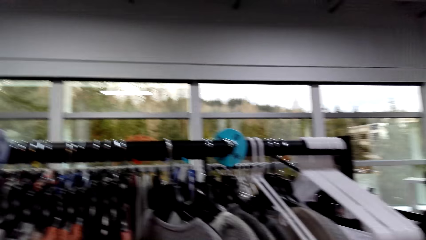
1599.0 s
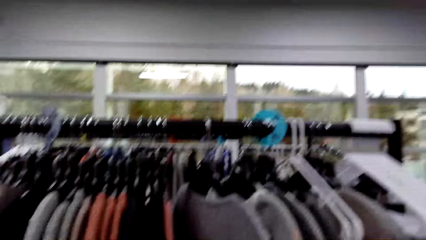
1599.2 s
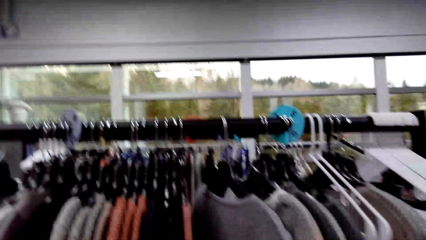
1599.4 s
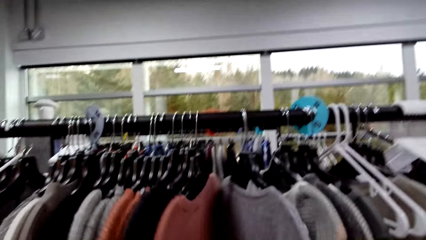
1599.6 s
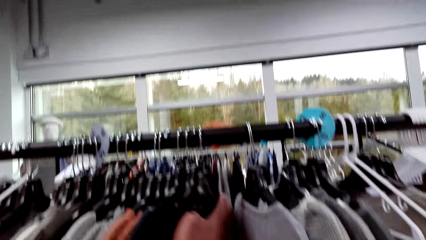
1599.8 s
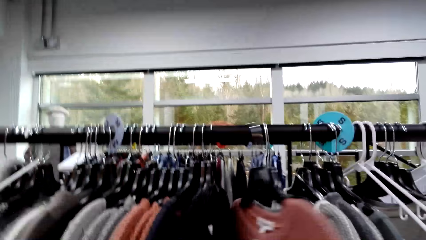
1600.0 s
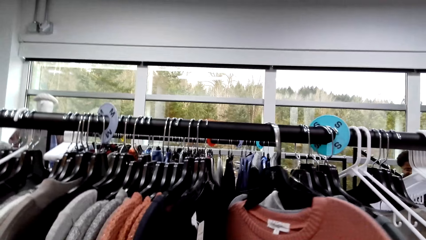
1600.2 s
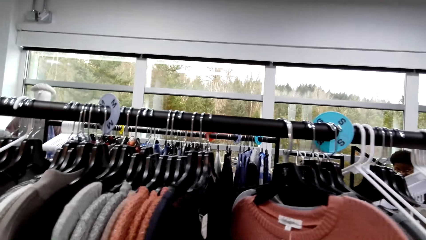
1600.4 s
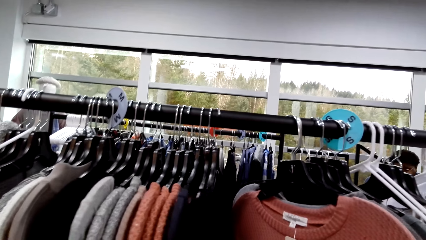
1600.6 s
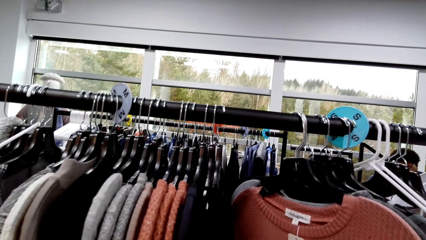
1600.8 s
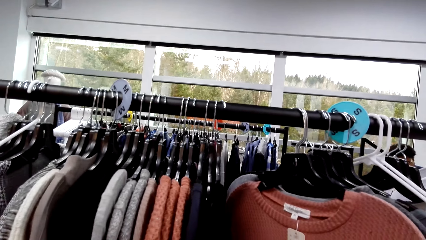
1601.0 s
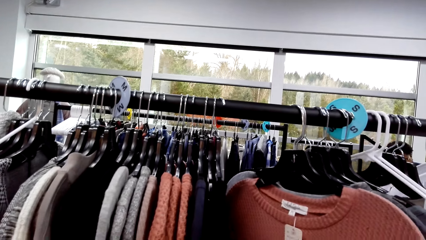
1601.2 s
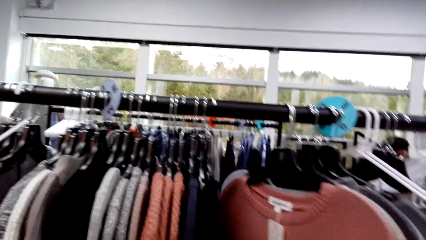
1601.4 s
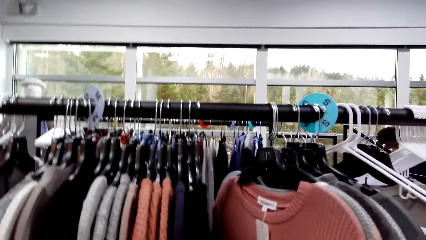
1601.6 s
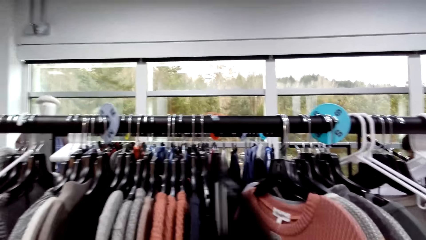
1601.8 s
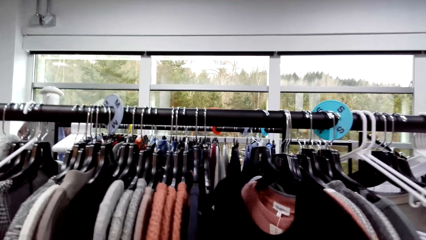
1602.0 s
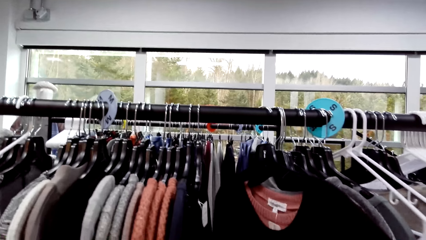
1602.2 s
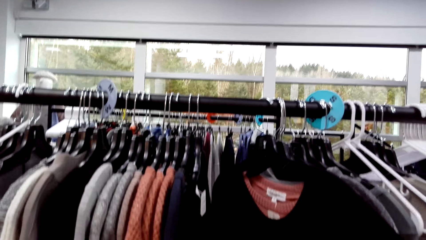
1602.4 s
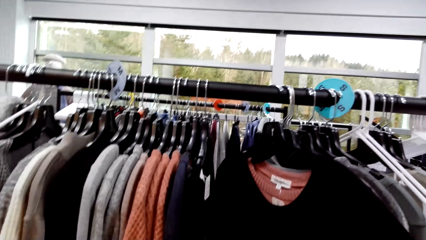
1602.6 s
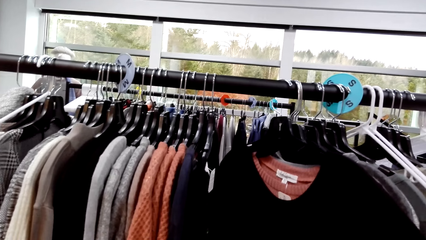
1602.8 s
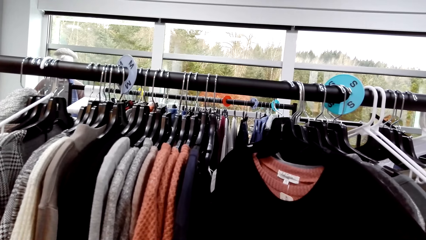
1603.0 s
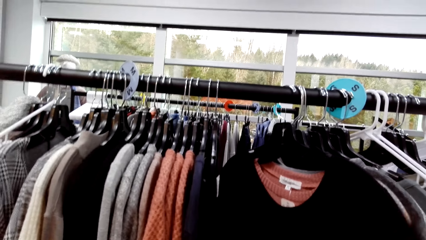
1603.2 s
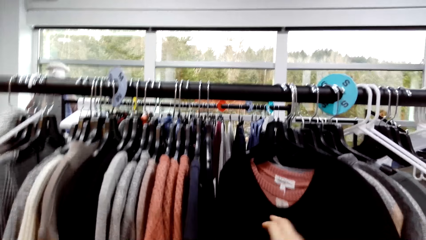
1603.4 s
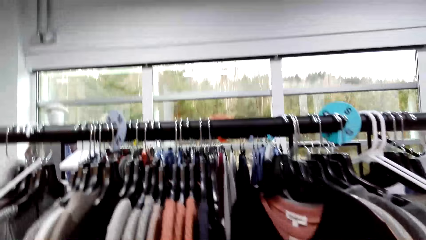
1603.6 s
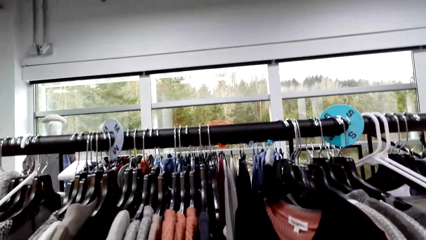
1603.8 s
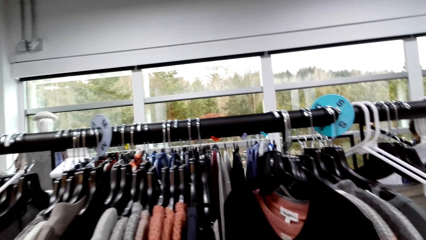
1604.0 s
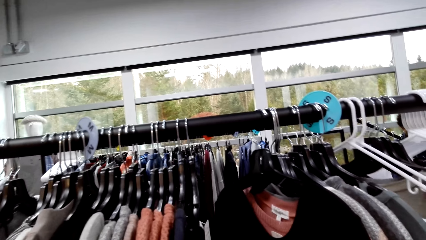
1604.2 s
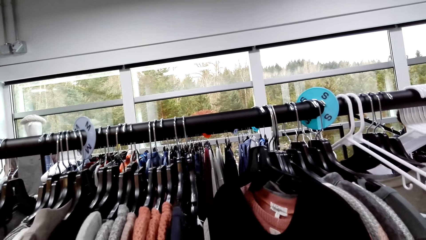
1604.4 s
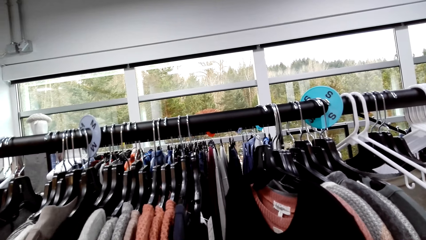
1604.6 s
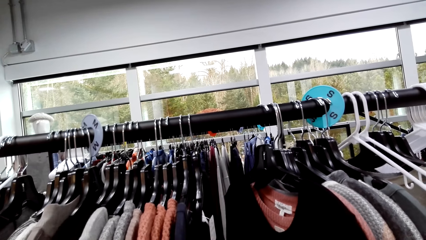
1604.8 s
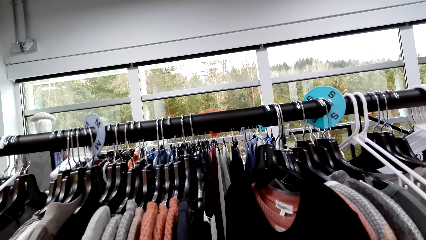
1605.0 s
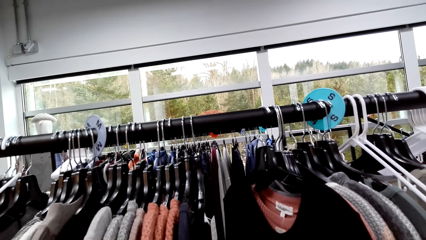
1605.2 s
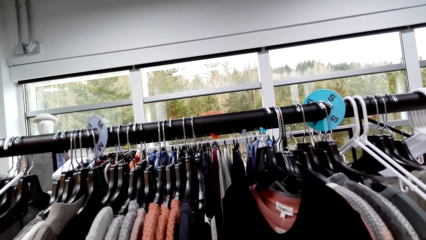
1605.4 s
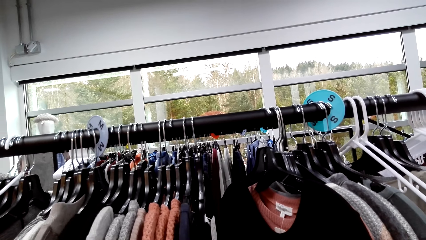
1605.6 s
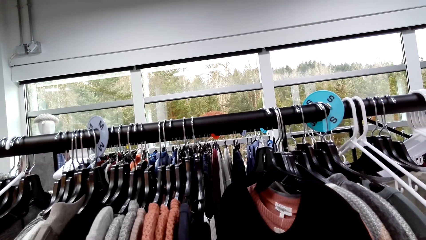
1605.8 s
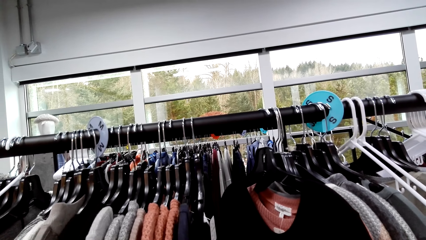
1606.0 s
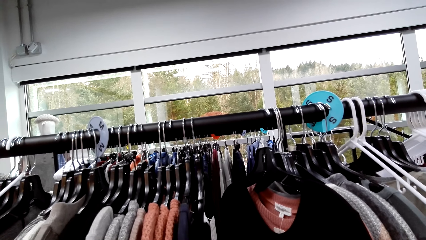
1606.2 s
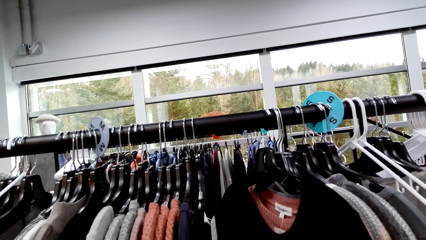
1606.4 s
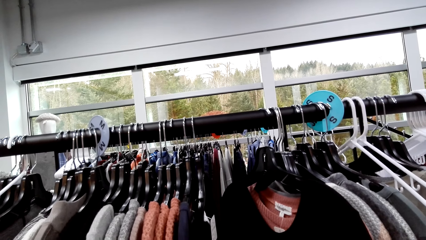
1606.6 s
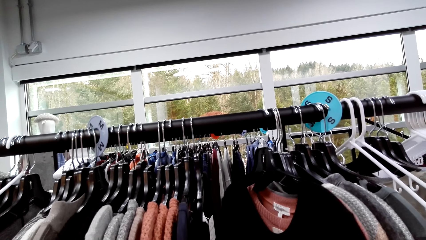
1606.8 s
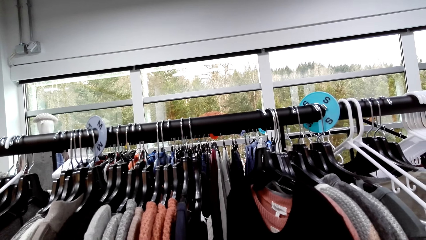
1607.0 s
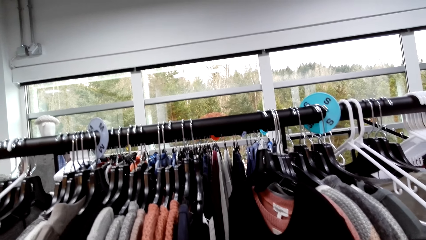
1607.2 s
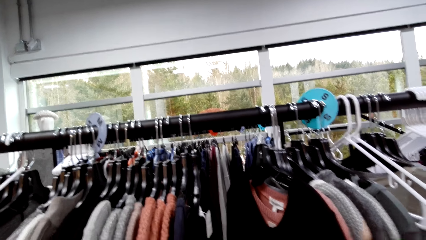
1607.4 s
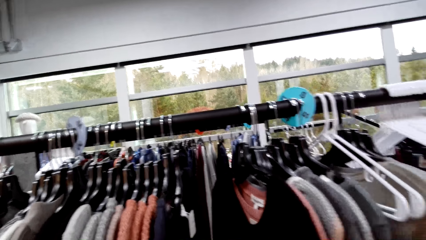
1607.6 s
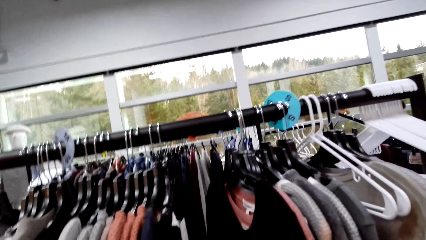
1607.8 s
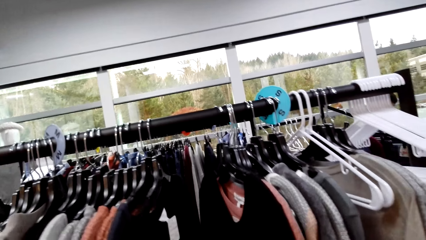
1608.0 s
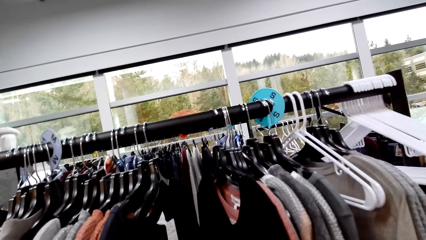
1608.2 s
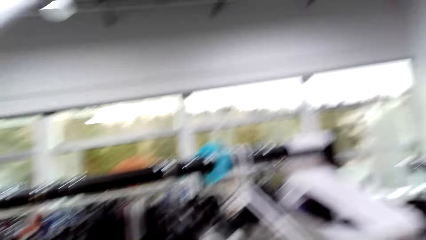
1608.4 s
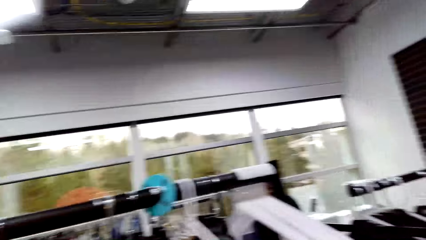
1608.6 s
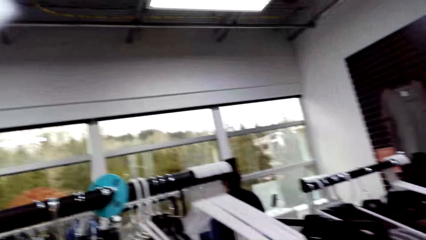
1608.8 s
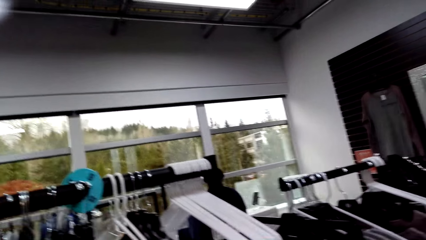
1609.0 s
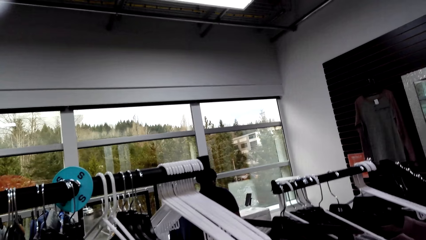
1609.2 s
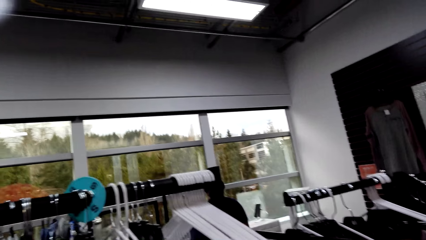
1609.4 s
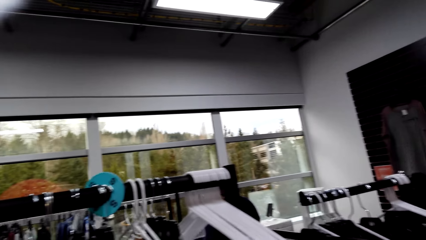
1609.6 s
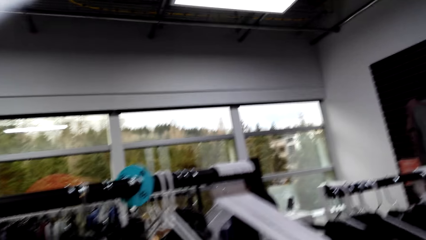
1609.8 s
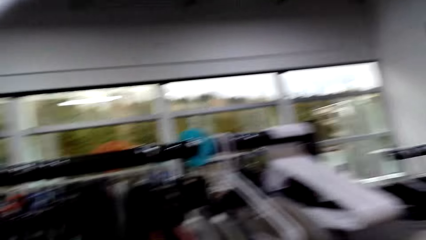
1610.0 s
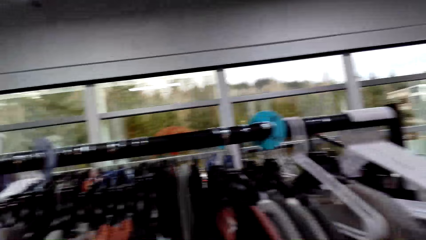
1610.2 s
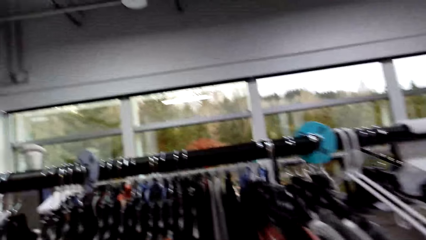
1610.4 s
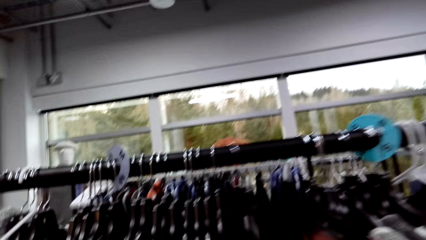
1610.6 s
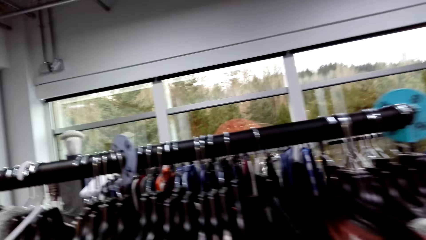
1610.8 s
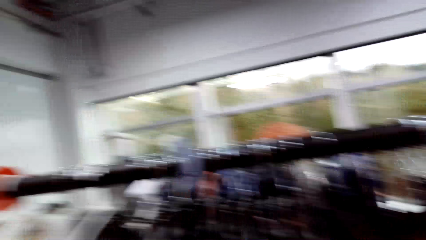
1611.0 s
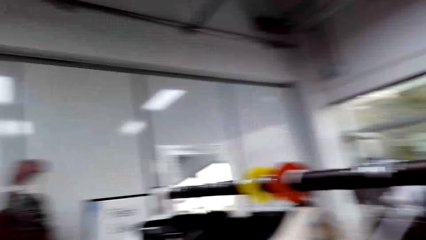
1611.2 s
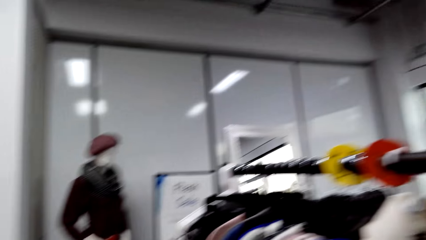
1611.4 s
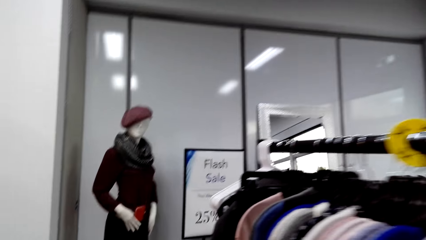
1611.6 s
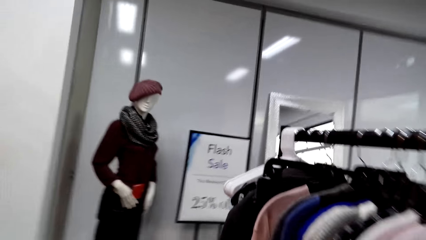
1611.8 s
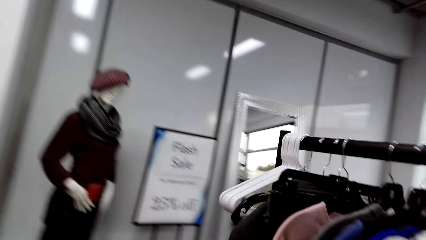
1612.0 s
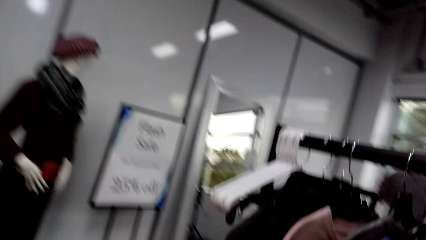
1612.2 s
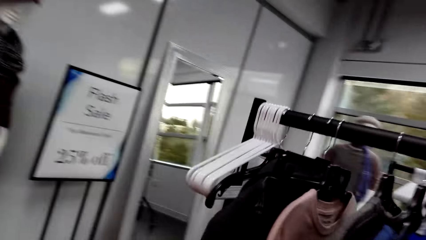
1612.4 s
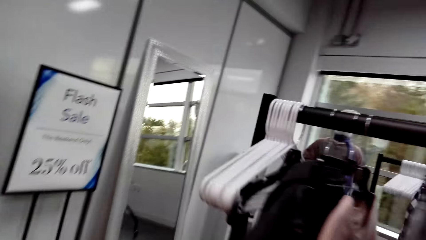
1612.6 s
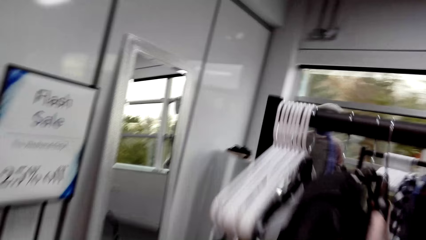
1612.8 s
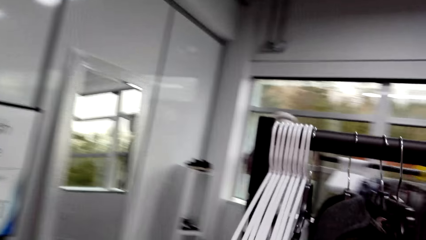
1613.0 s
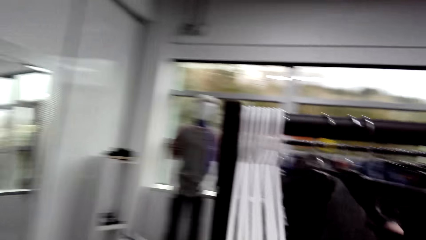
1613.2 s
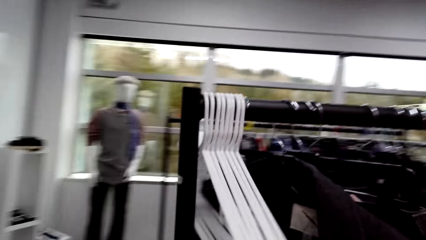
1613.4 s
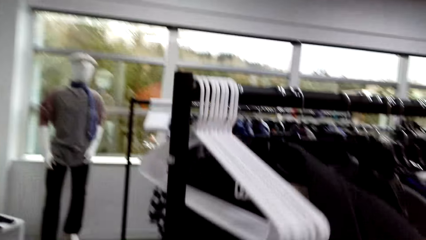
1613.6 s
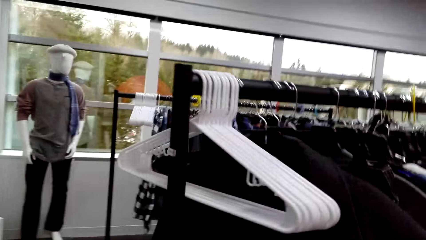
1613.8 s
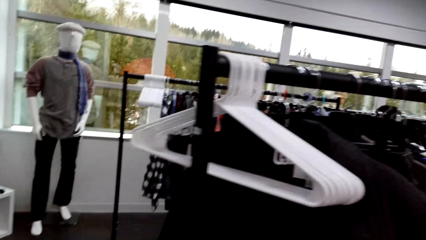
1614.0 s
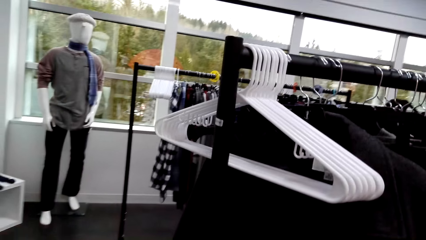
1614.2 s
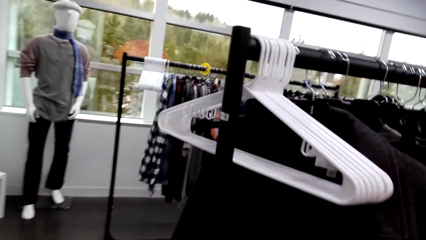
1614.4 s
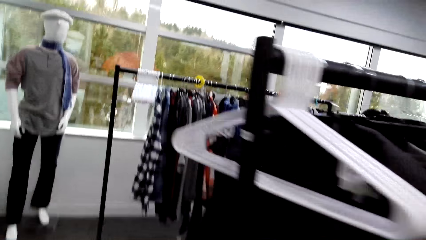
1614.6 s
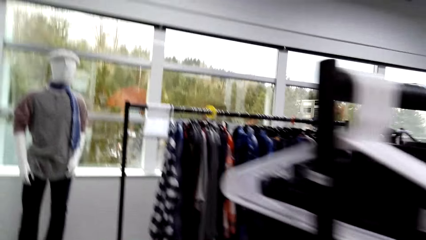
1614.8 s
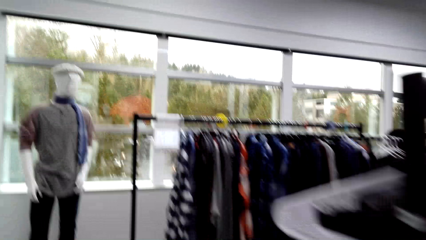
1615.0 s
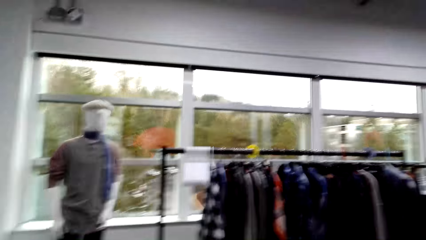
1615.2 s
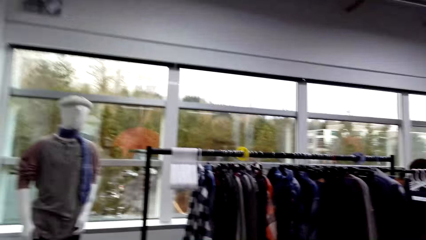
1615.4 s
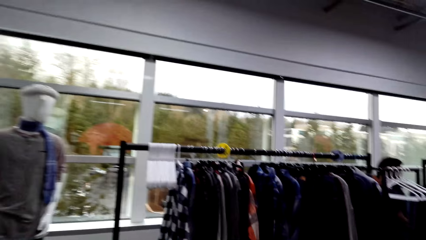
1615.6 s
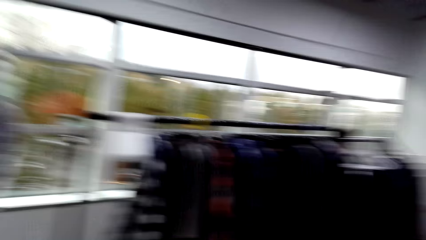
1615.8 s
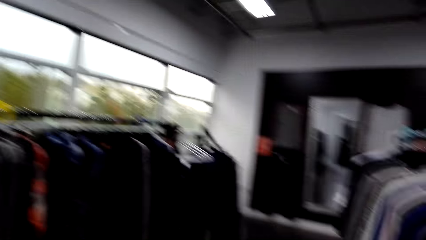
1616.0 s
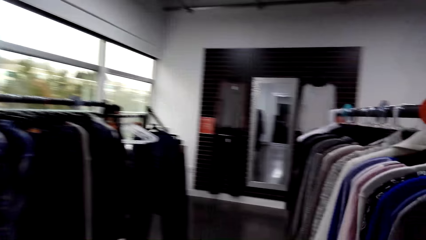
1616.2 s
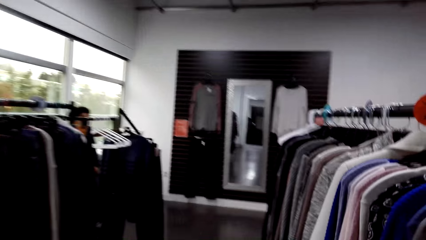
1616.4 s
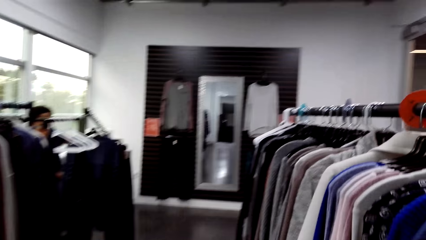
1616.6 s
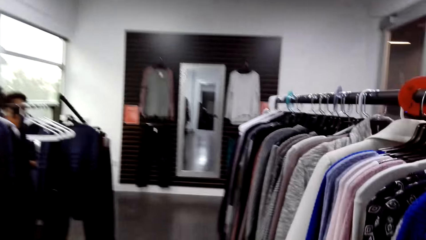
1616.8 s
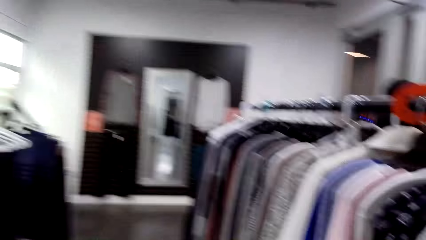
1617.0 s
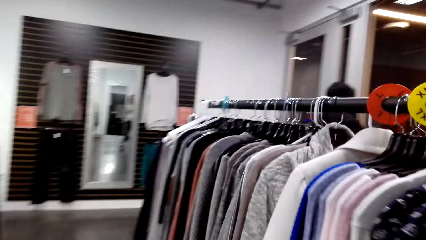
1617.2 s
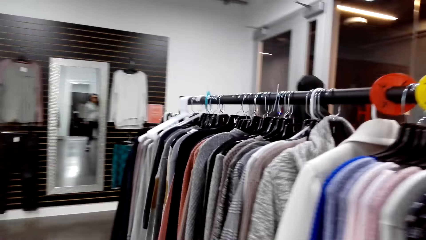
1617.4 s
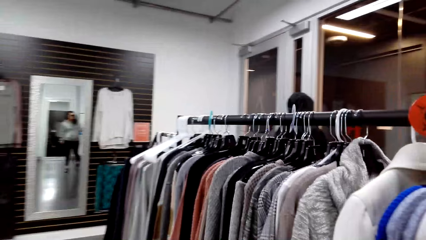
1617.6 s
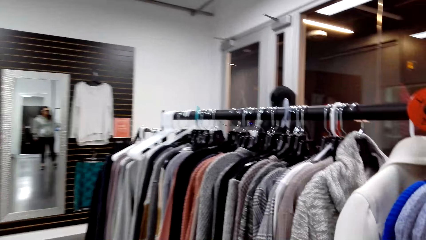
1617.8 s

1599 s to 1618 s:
The camera wearer moves clothes on the cloth rack. They walk in the supermarket.
